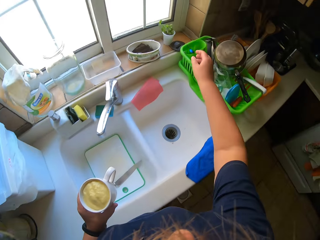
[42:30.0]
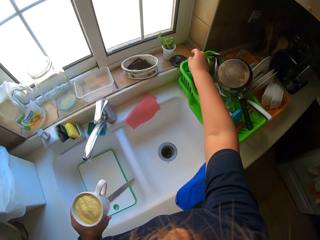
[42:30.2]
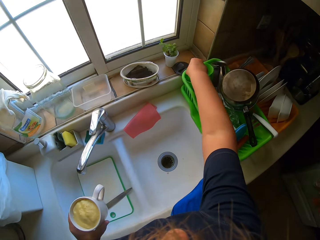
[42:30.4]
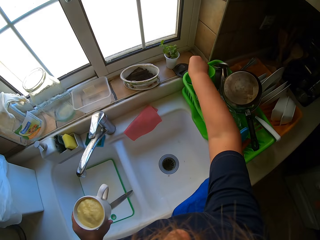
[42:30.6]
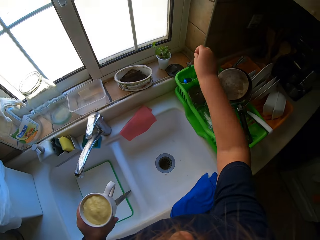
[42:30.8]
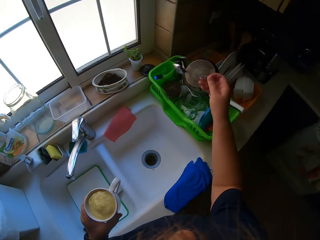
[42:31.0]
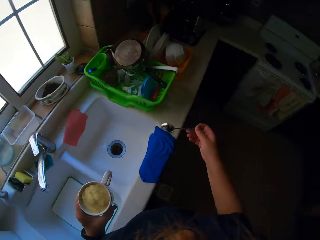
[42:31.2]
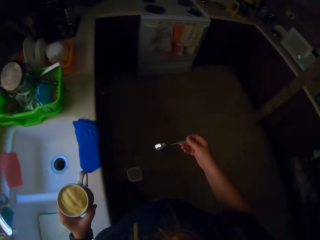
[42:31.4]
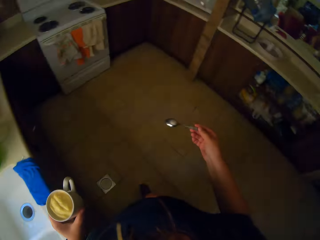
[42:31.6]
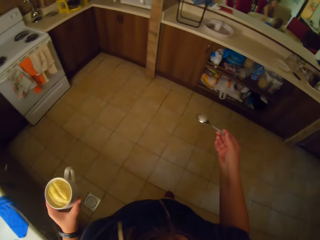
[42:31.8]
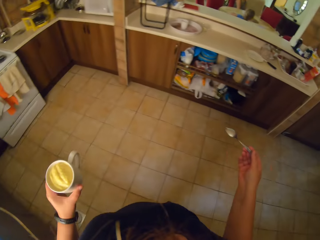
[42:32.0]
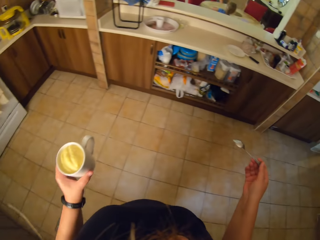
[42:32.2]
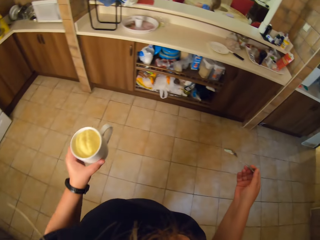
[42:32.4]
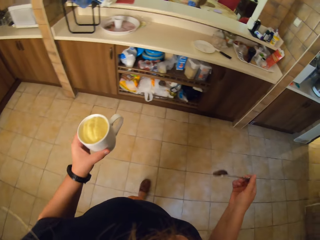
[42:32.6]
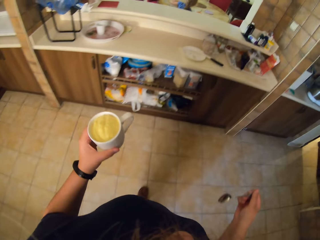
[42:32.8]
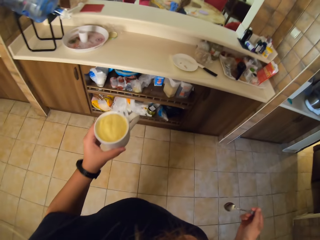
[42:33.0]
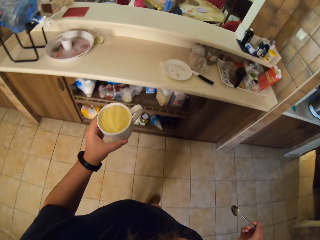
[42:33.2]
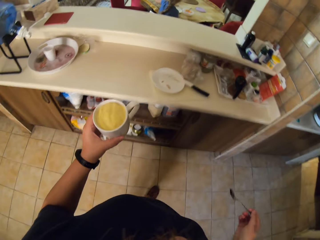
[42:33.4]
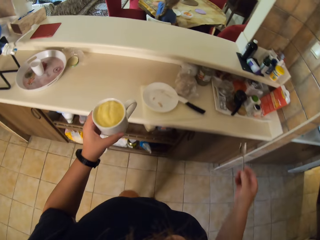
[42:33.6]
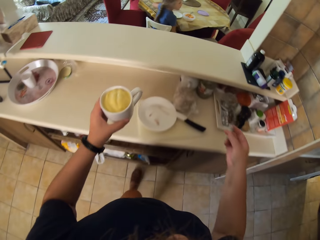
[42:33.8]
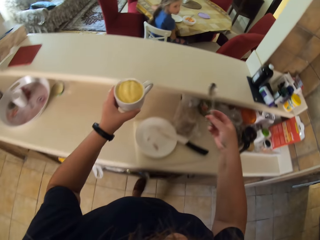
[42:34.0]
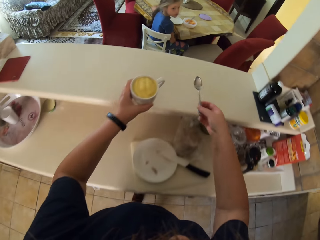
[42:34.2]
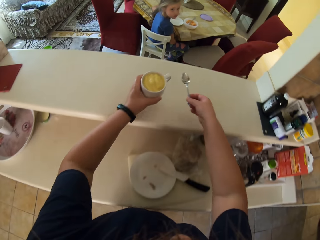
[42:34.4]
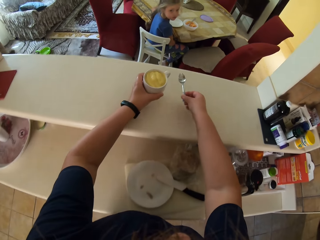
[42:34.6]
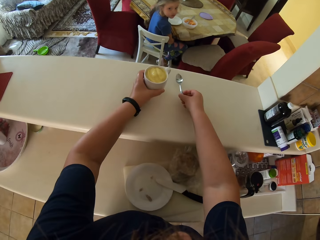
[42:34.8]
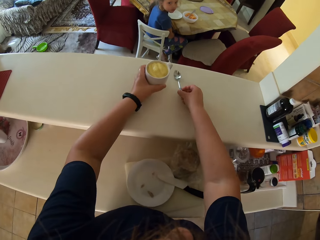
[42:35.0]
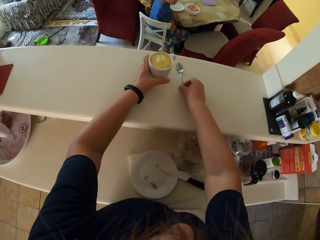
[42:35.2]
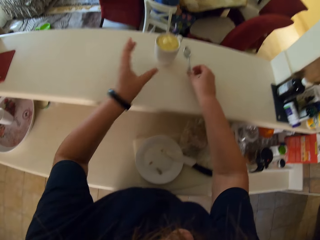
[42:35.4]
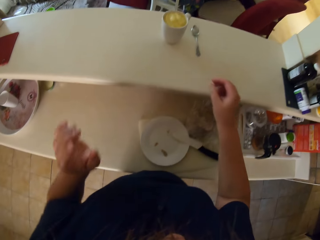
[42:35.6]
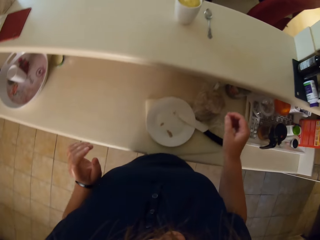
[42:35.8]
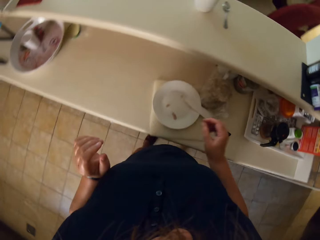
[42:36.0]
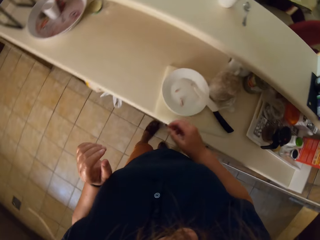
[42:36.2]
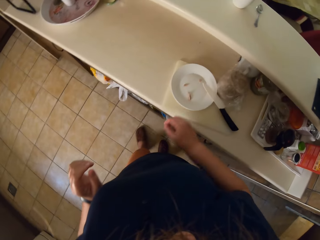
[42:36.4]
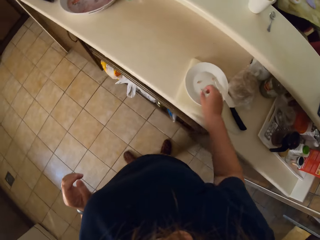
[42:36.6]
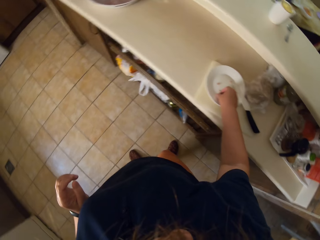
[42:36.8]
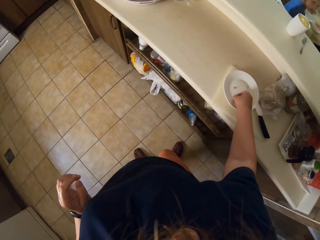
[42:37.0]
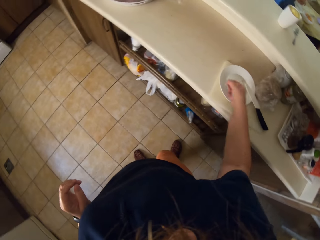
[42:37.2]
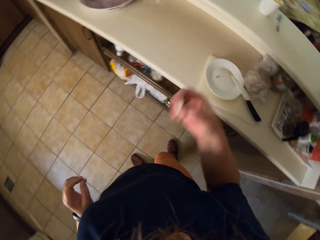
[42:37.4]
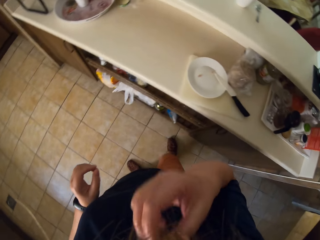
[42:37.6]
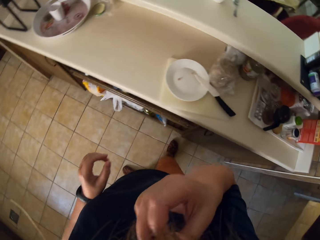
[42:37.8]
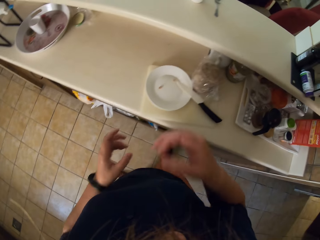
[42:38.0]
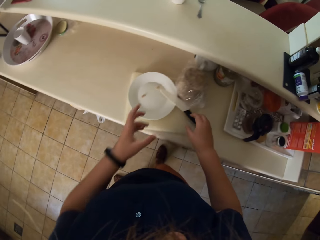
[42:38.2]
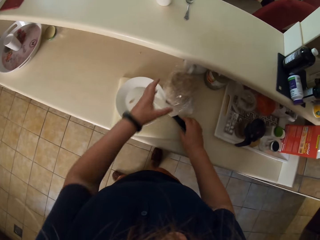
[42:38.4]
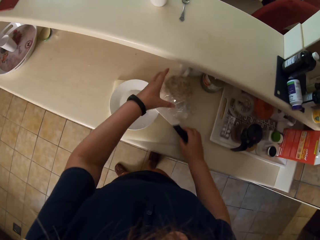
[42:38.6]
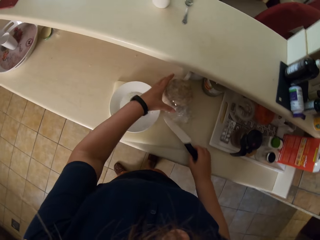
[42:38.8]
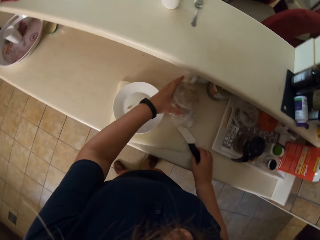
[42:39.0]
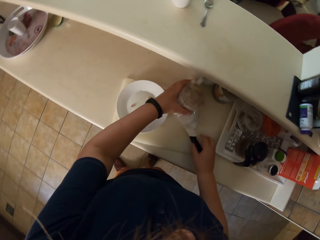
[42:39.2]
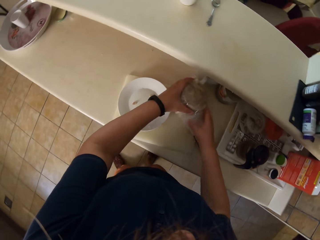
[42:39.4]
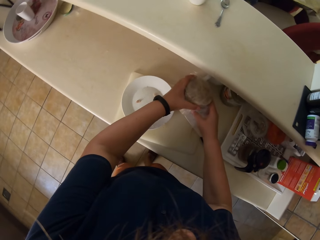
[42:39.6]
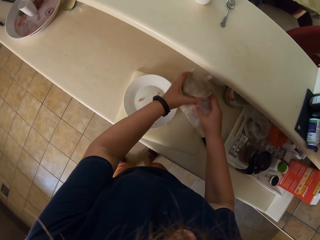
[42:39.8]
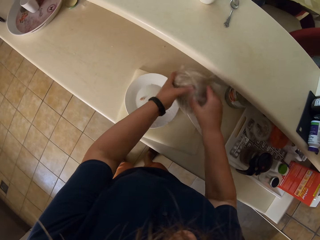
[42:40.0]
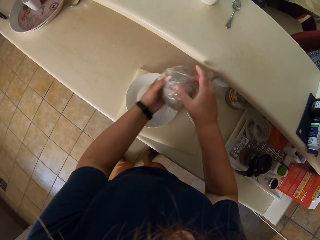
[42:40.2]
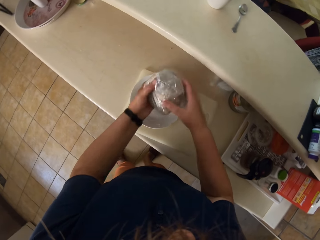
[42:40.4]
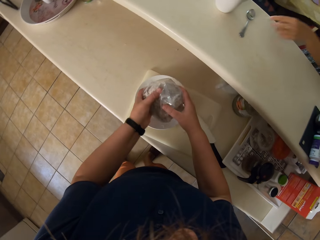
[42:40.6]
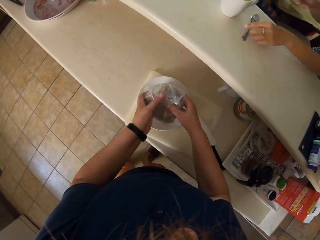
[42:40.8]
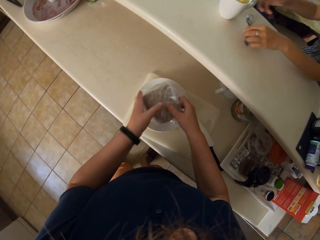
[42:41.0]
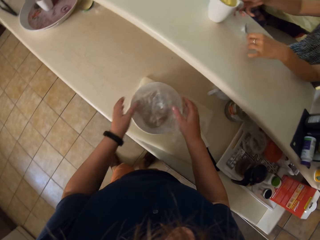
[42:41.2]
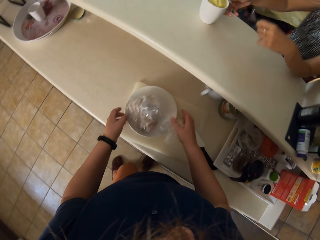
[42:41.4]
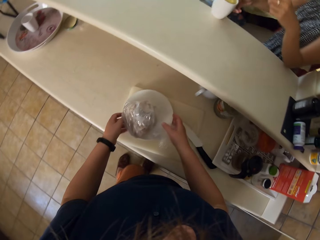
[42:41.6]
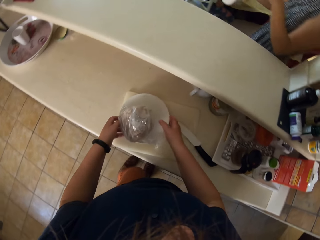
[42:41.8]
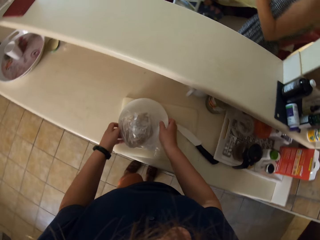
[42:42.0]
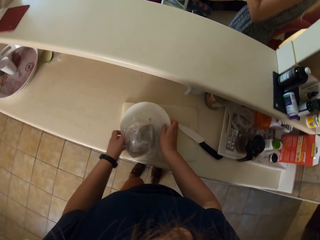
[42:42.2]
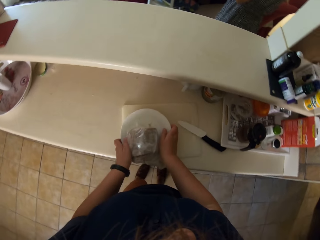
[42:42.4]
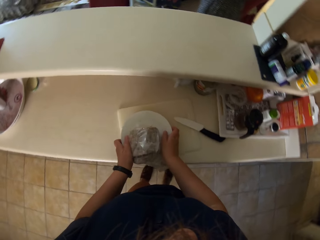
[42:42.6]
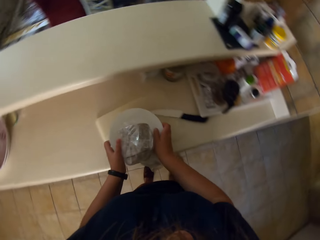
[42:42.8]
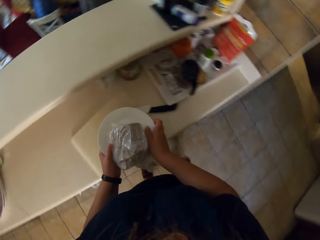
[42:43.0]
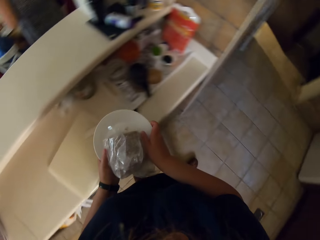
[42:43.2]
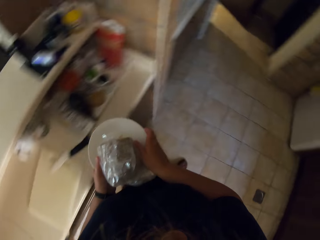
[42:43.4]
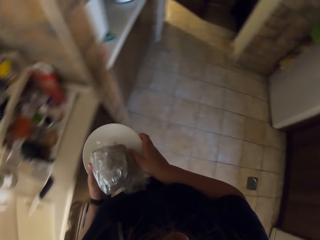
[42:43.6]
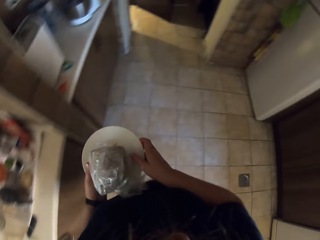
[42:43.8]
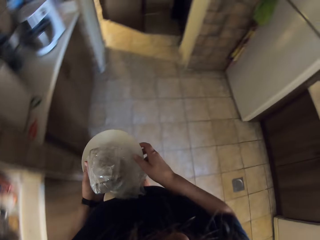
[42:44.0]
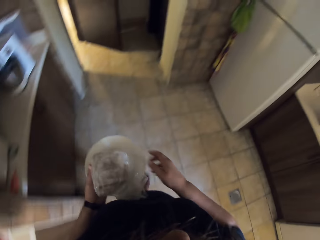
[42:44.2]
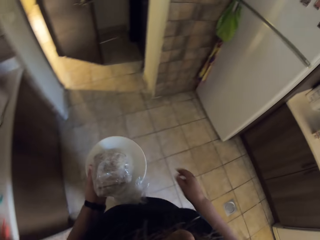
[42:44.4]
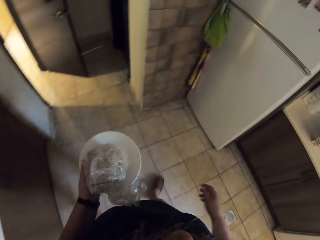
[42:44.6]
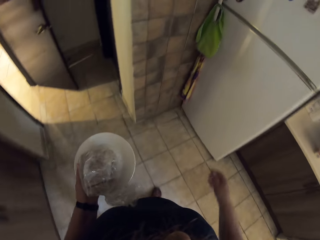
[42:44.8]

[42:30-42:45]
The camera wearer picks up a spoon. They walk around. They put the cup and the spoon on the shelf. They pick something from the plate. They eat something from the plate. They pick up an object and put the object on the plate. A woman takes the cup of juice and the spoon. The camera wearer picks up the plate with something. They walk around.

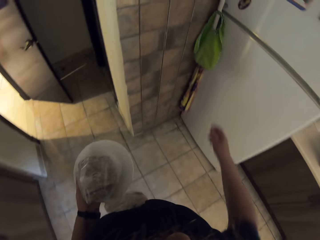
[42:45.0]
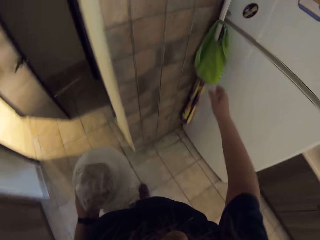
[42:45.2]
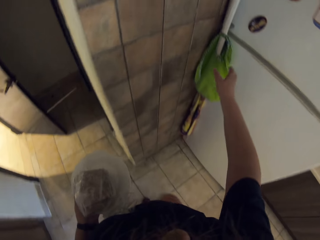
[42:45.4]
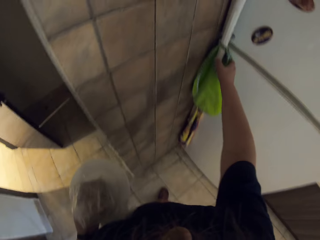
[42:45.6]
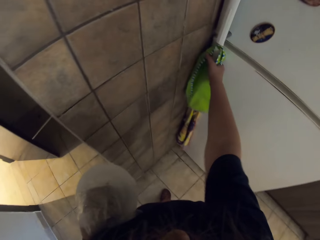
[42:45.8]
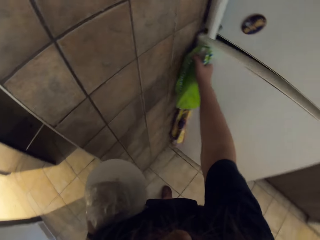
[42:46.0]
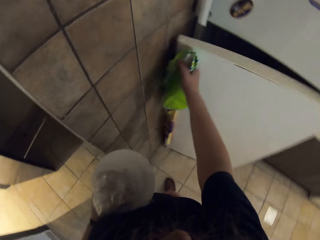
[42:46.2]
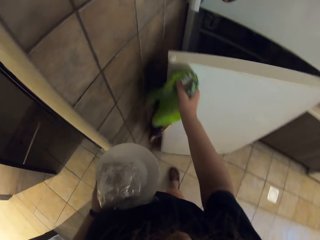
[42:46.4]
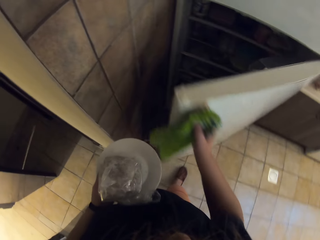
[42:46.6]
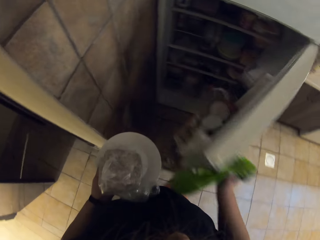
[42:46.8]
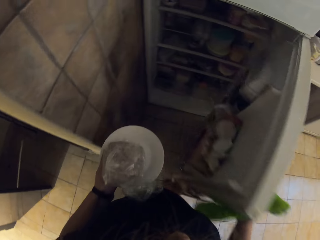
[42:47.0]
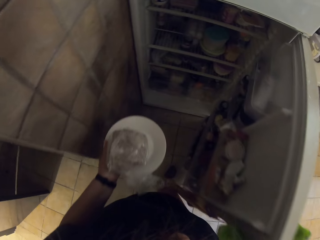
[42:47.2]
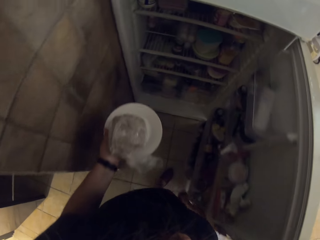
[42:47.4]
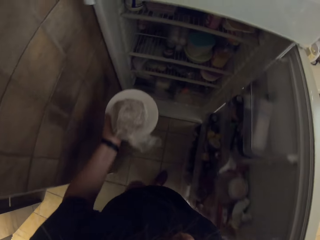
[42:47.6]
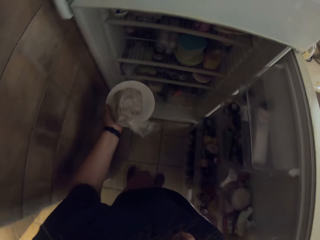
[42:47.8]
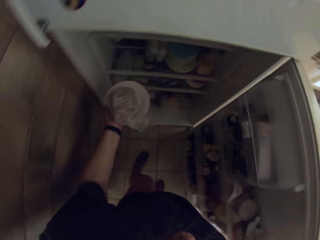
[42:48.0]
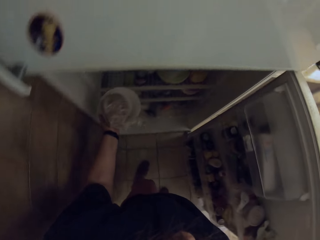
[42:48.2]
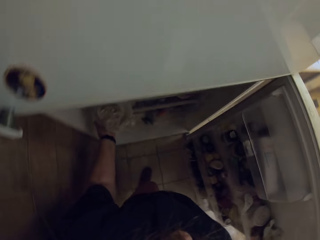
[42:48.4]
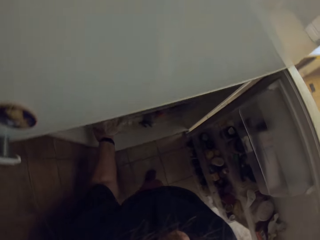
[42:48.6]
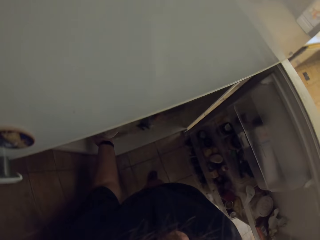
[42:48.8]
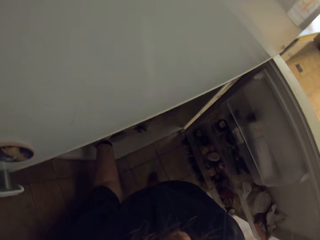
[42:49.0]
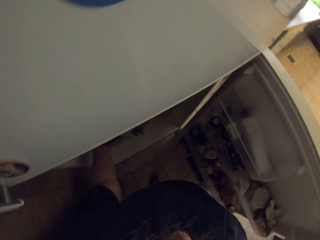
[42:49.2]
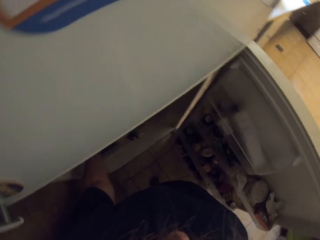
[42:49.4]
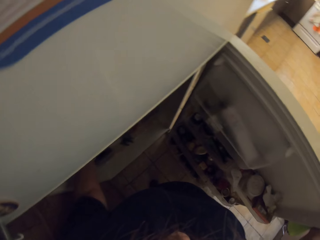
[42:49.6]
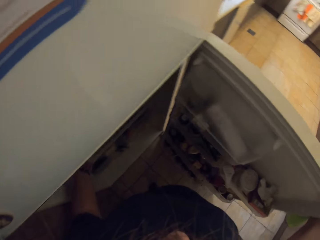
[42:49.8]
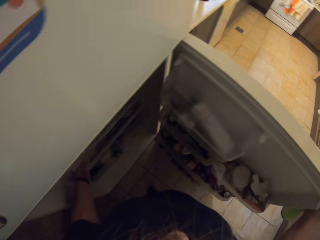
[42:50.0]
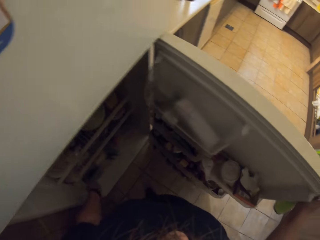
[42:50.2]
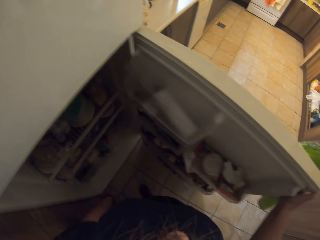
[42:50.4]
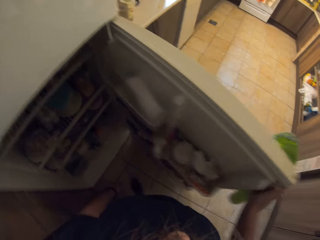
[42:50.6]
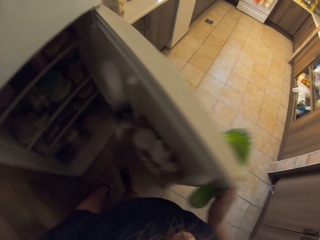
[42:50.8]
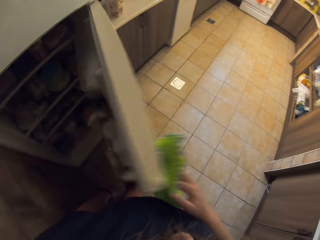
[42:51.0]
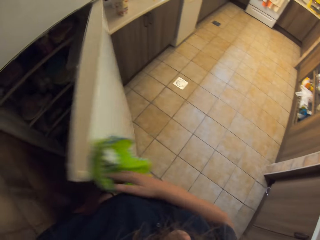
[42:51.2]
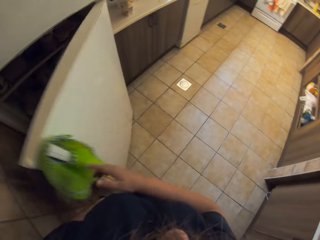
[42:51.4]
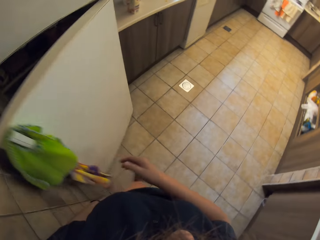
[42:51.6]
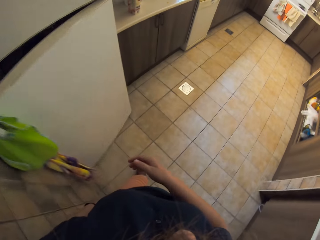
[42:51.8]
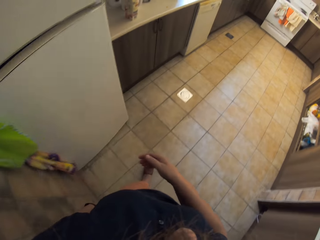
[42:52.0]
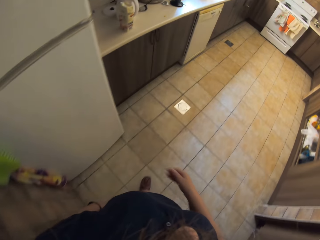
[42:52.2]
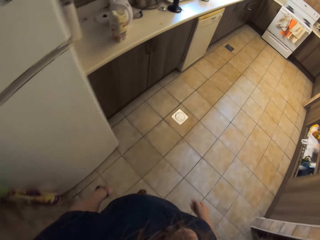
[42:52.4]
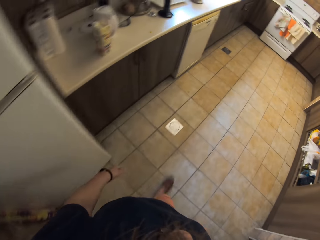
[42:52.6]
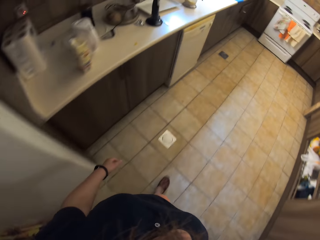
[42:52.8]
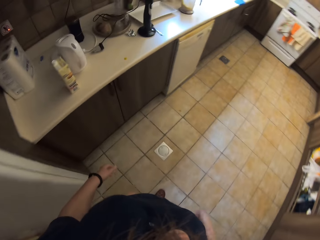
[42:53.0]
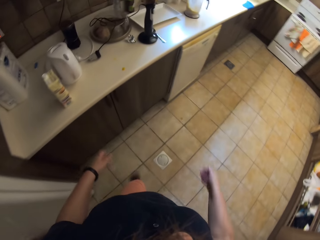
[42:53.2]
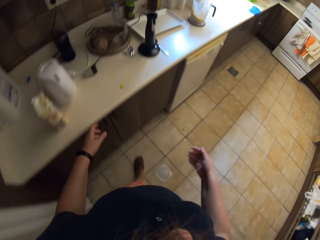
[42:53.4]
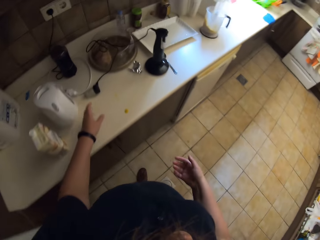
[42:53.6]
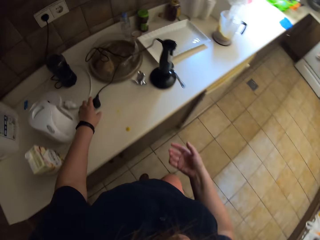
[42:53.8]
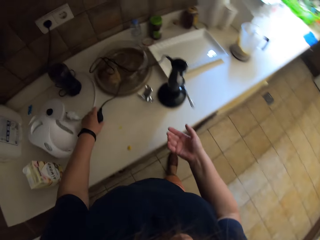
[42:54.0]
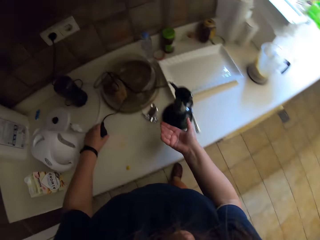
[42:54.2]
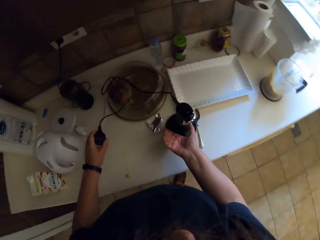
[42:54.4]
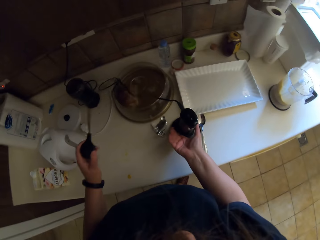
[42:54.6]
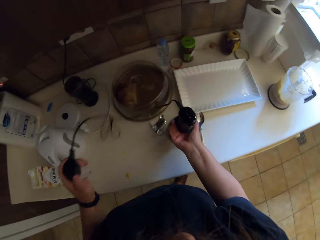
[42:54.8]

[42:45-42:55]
The camera wearer opens the fridge. They put a plate of something in the fridge. They close the fridge. They walk around.
